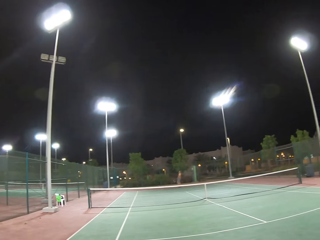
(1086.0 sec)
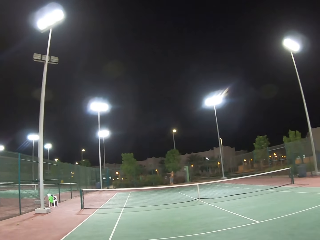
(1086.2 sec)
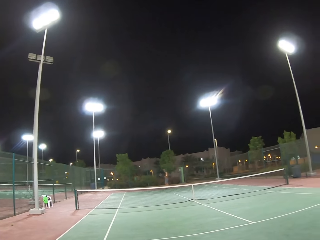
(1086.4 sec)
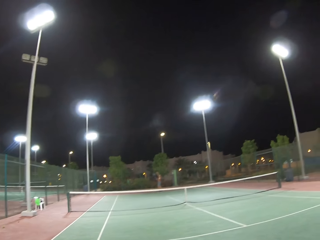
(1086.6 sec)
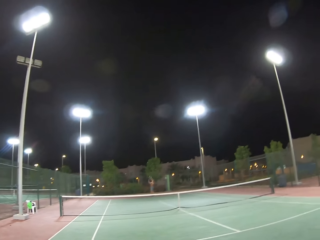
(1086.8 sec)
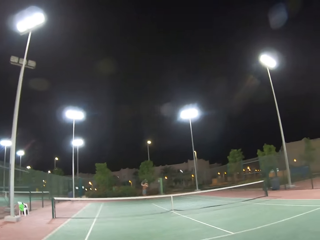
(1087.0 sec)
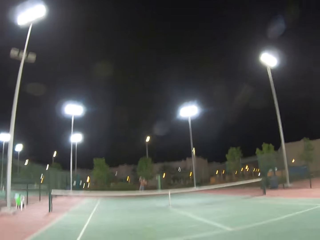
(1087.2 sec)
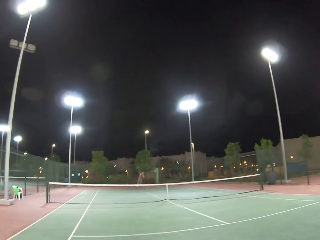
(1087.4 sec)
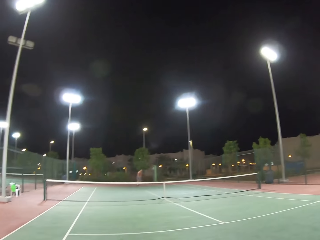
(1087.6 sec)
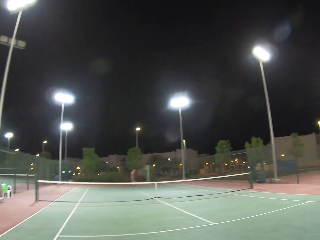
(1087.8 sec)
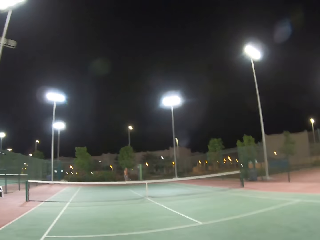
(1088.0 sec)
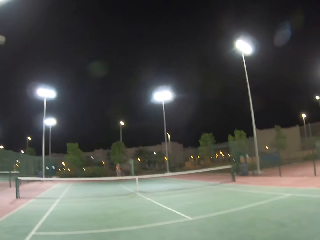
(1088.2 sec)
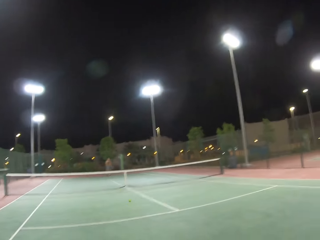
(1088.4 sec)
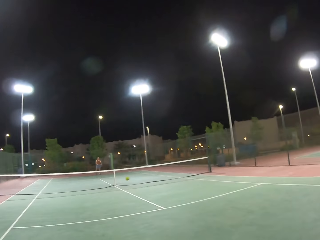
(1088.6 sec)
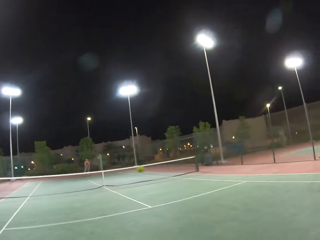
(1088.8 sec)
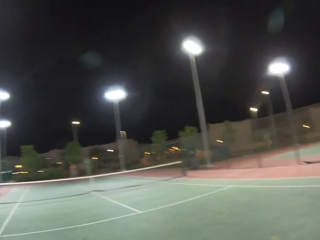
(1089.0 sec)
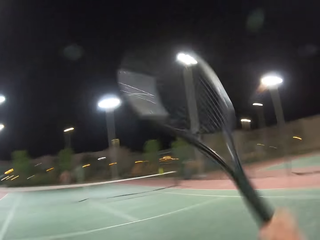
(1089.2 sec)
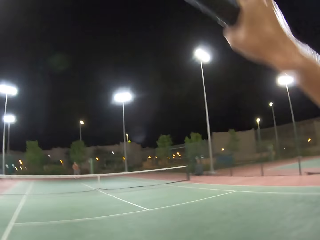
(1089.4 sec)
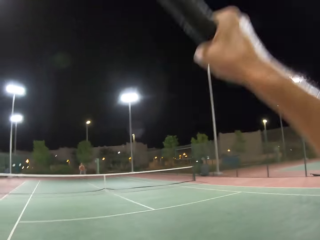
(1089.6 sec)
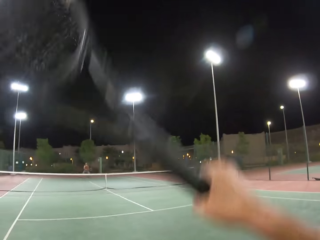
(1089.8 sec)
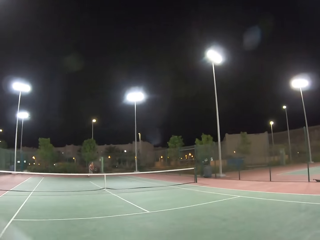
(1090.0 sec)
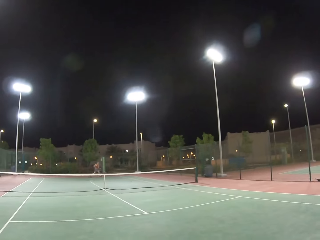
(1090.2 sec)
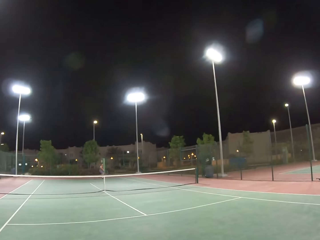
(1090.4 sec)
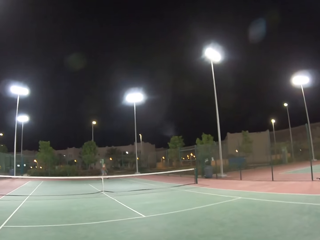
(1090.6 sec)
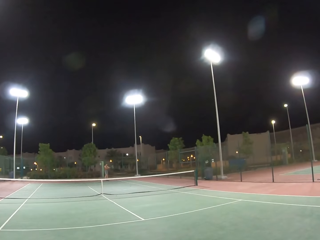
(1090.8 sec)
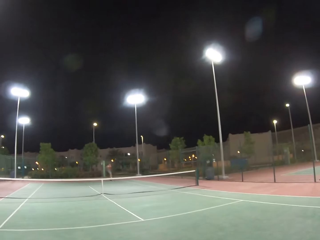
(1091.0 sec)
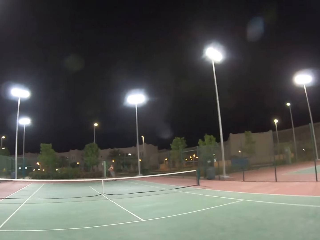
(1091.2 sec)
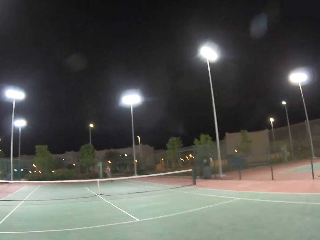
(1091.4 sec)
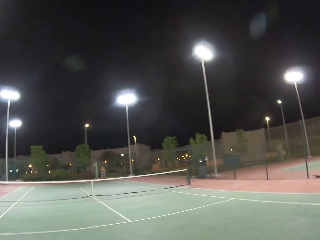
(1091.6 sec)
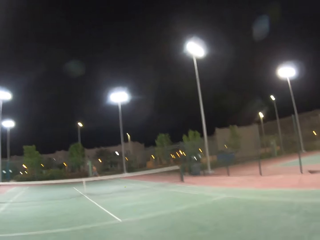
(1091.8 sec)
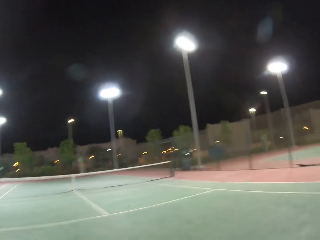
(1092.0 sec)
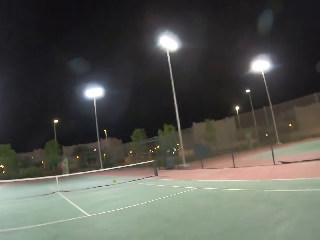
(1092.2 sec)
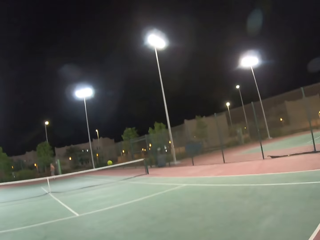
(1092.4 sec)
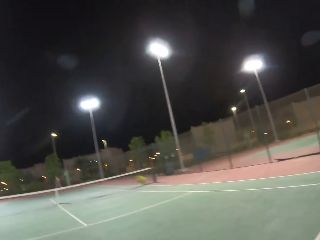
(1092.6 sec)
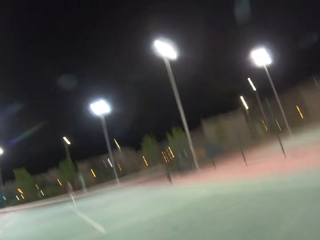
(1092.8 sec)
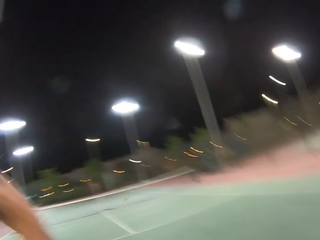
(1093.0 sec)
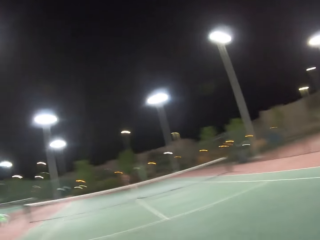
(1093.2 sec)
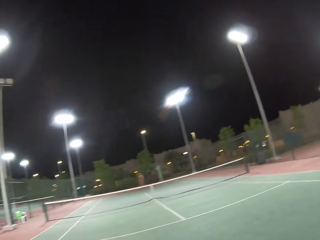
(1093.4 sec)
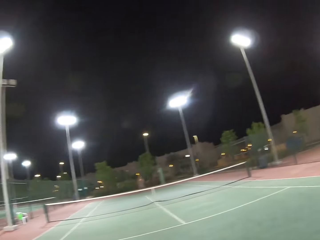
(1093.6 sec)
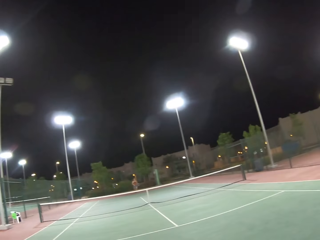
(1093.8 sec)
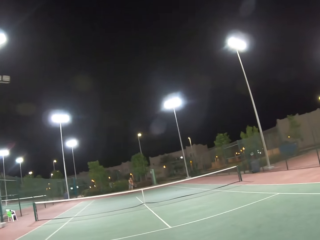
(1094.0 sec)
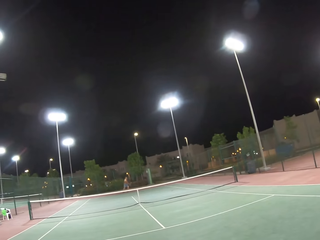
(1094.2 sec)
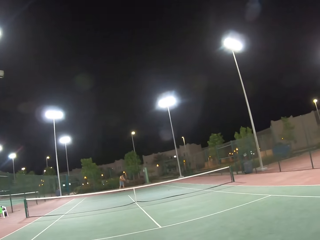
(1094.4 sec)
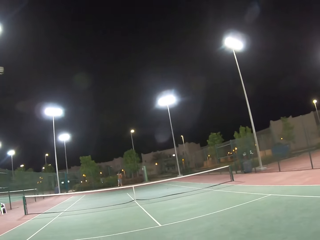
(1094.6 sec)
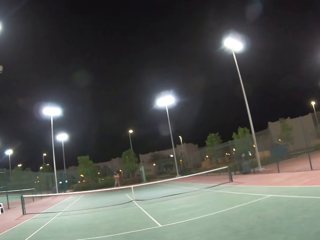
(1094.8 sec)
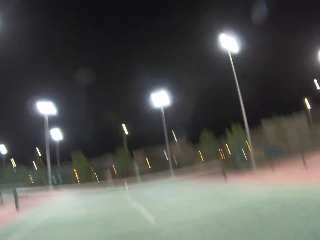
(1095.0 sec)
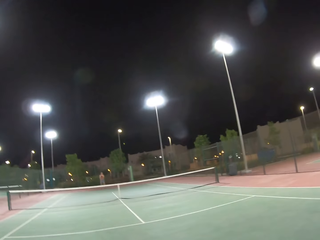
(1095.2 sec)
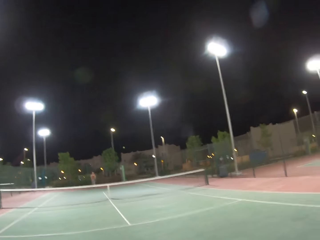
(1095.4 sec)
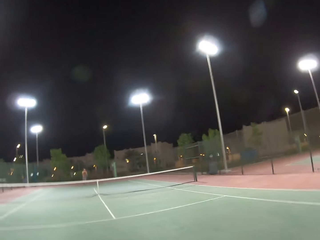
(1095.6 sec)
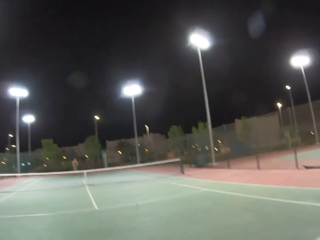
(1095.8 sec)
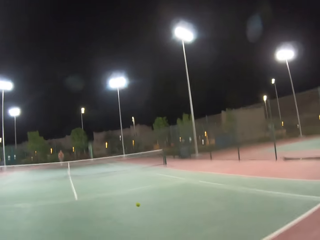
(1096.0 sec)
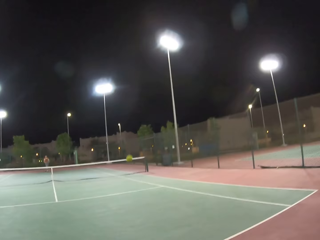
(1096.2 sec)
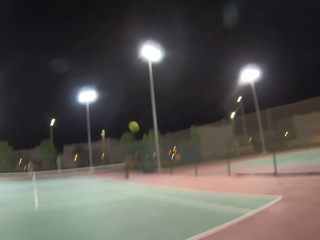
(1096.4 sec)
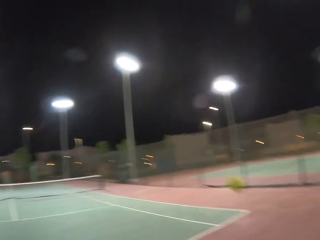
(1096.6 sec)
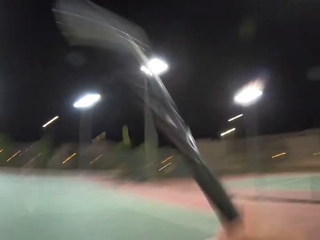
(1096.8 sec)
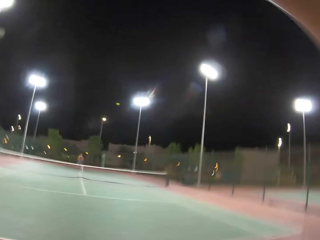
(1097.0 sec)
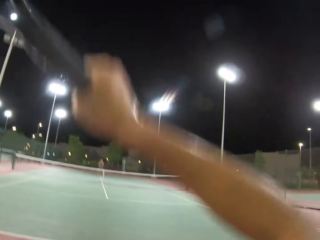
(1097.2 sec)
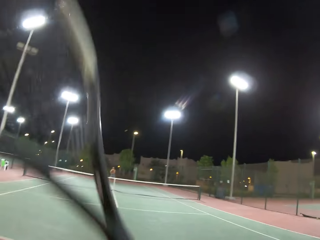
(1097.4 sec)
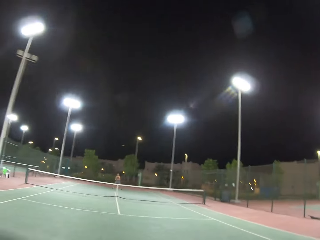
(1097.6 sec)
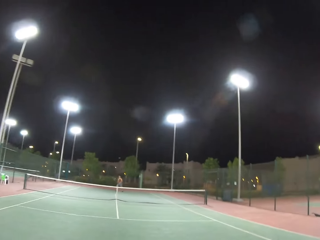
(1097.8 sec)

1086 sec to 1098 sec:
The camera wearer plays tennis or badminton with a man.

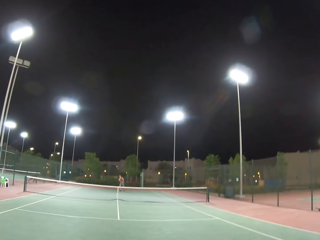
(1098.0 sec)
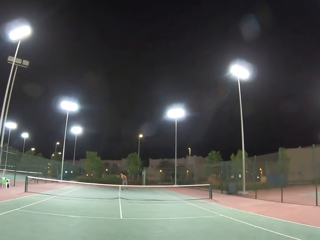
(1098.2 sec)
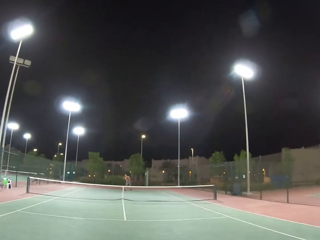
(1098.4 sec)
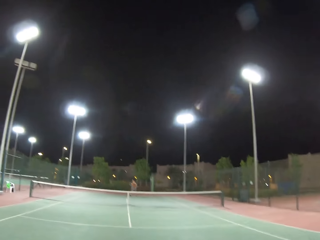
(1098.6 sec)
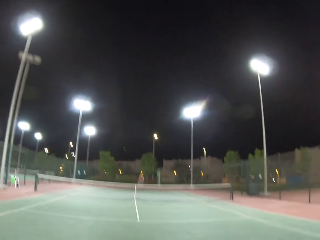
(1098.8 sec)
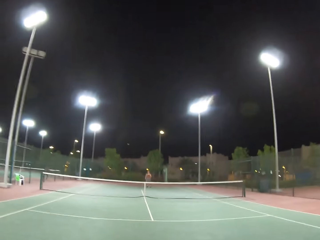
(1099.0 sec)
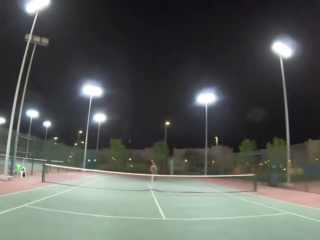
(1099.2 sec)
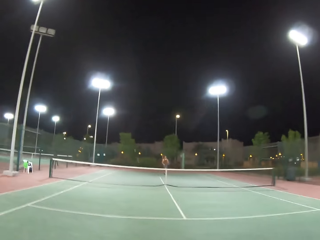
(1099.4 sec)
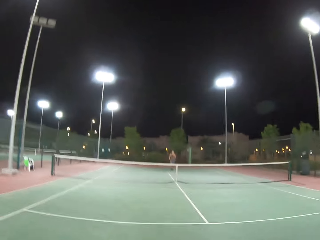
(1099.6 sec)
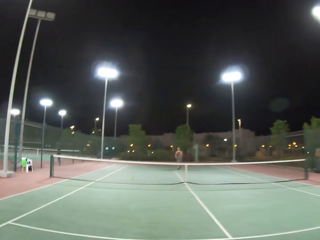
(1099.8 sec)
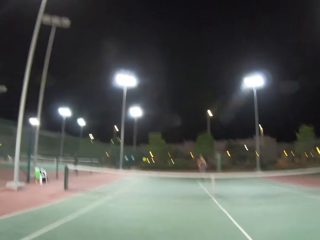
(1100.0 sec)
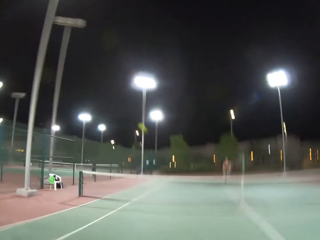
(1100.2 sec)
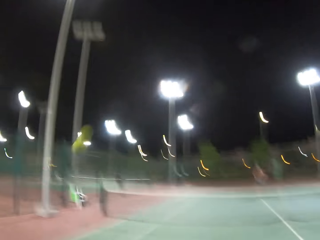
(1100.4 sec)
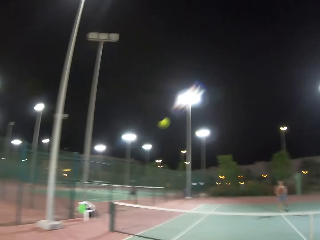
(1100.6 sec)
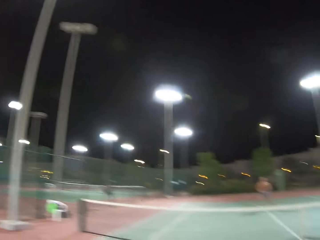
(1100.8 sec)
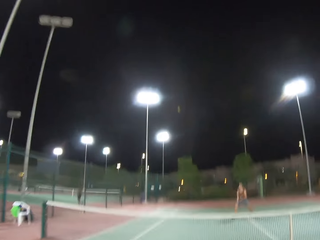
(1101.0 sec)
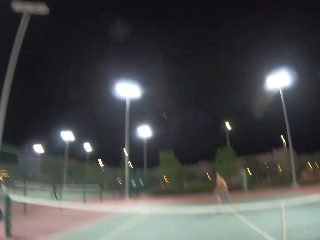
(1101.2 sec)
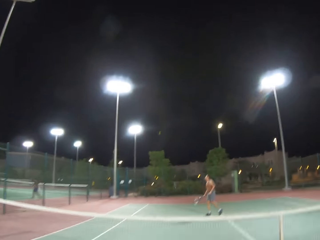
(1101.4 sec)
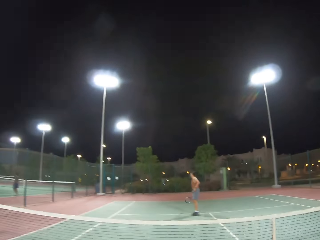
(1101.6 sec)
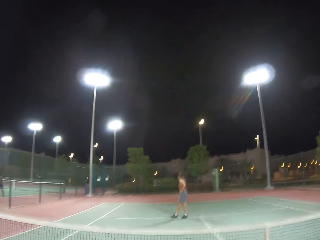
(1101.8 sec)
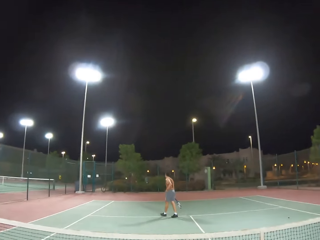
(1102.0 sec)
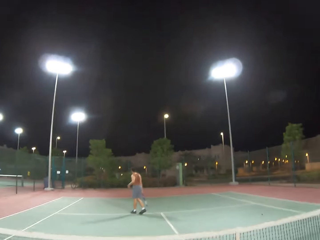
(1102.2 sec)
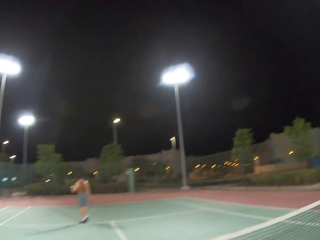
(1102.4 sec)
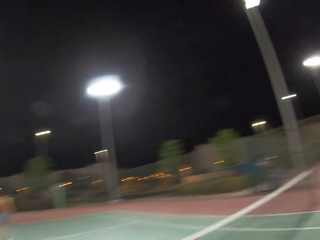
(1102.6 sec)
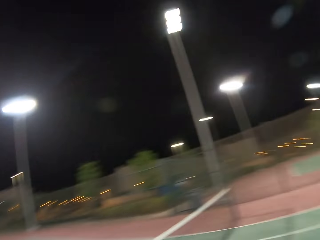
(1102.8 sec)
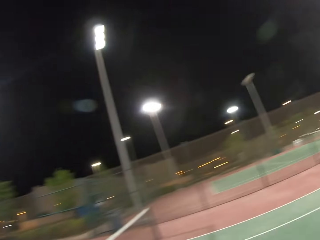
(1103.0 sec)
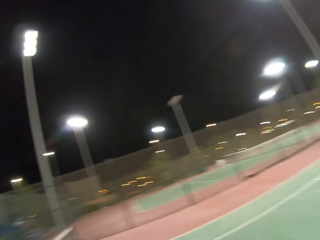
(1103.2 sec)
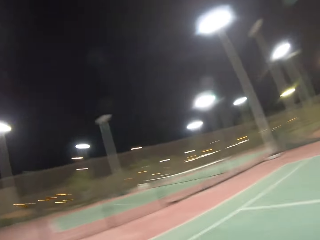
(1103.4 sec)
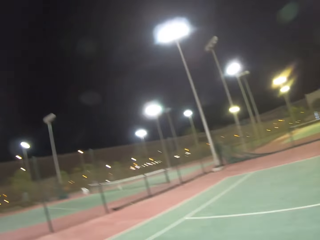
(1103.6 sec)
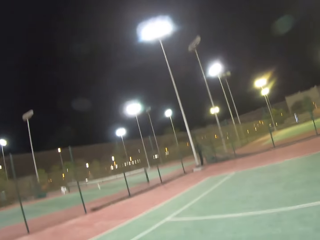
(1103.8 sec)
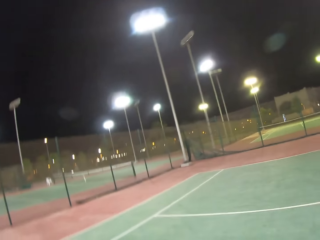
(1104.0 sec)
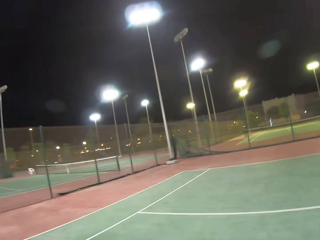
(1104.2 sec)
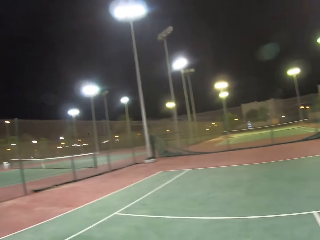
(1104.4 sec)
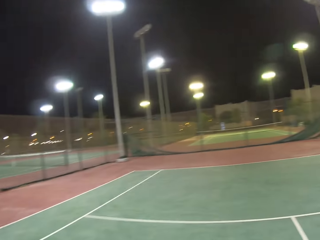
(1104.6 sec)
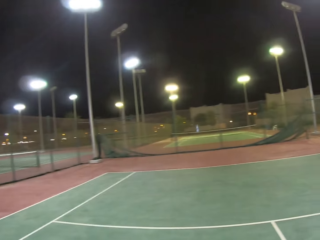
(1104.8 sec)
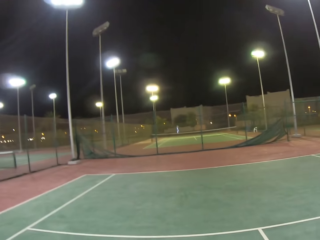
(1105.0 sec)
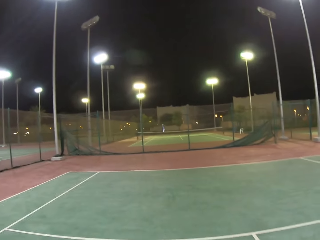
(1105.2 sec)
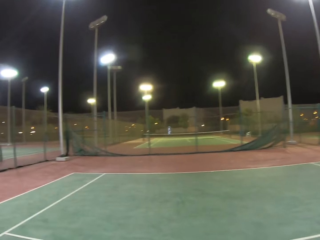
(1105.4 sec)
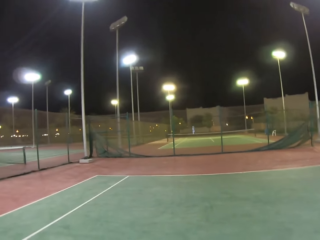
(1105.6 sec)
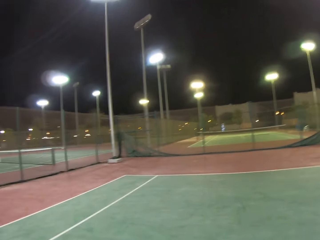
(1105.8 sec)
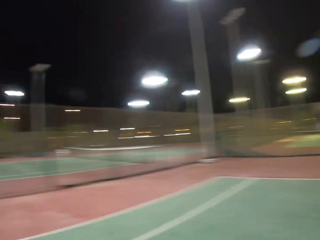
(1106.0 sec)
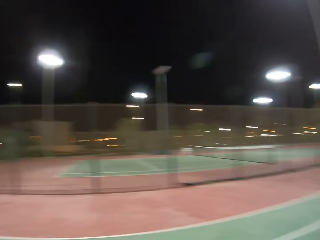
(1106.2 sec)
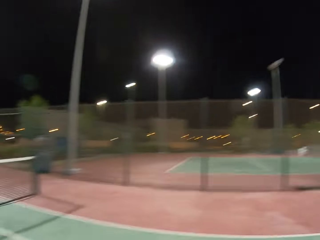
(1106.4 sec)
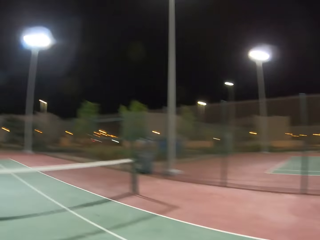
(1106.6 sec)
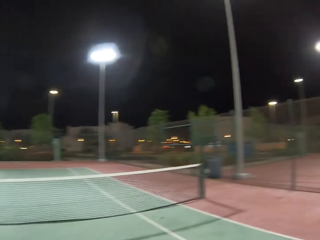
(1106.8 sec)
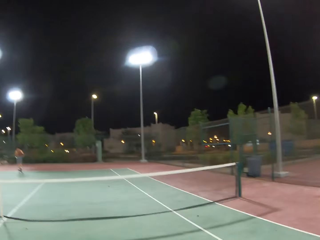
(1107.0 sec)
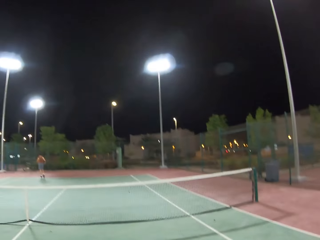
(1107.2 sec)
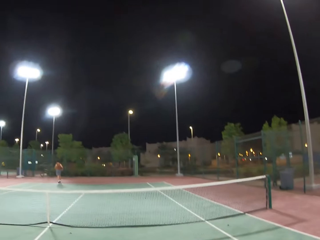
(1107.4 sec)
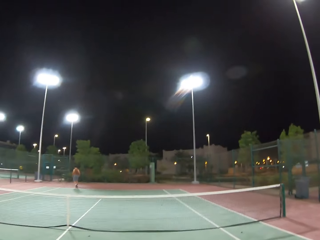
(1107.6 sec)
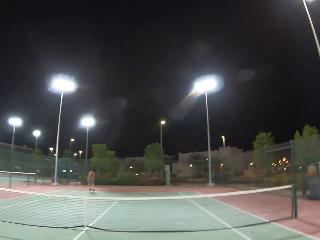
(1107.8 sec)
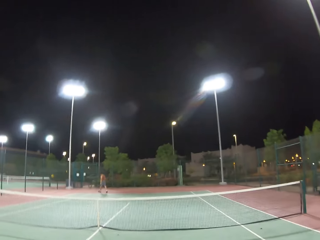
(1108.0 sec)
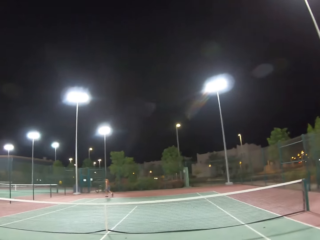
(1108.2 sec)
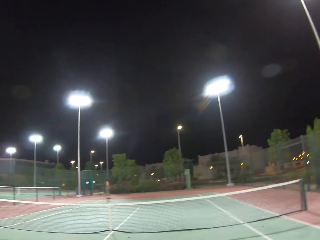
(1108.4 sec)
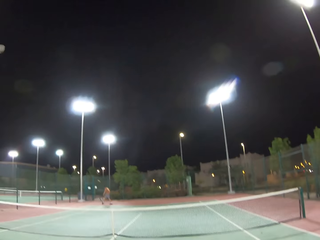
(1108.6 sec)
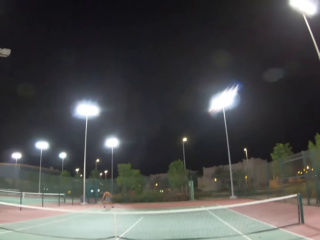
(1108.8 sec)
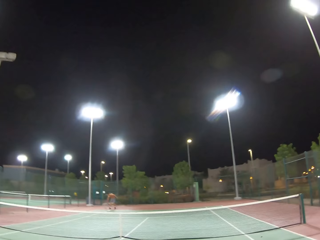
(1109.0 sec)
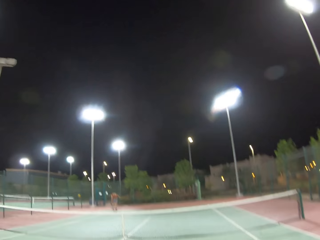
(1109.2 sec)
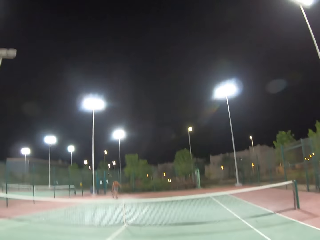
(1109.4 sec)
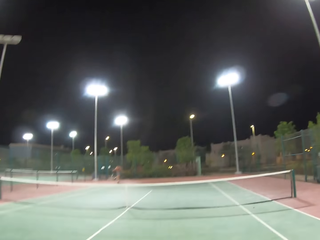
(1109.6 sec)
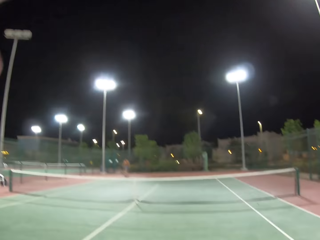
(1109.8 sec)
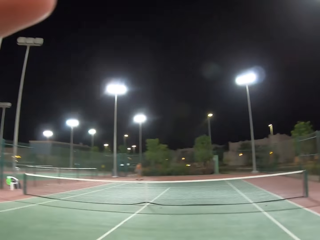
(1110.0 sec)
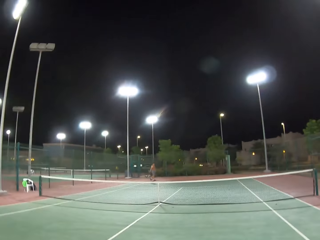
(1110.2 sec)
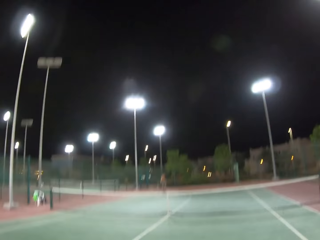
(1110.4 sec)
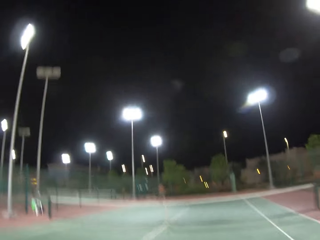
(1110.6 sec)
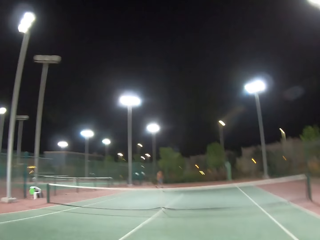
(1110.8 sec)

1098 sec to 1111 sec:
The camera wearer walks around the tennis court. They stare around the field. A man walks around the tennis court. The man picks up a tennis ball. The camera wearer fixes the camera.
